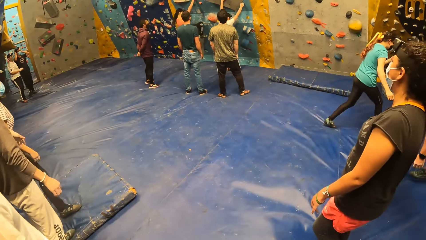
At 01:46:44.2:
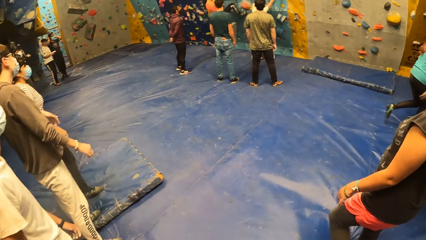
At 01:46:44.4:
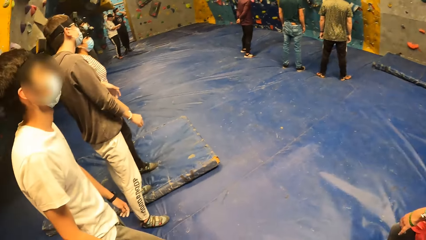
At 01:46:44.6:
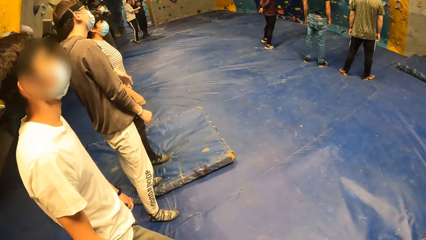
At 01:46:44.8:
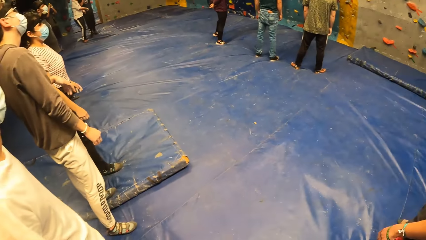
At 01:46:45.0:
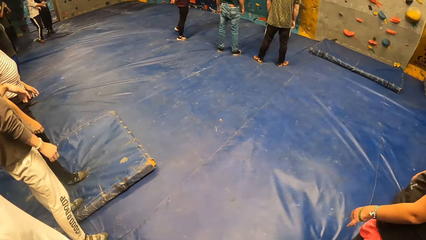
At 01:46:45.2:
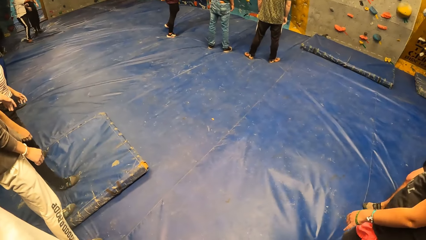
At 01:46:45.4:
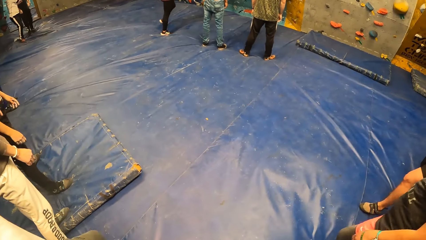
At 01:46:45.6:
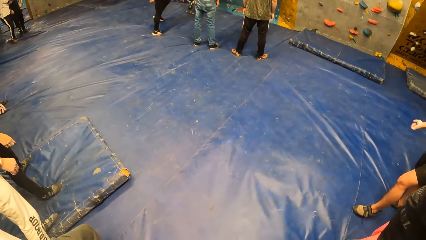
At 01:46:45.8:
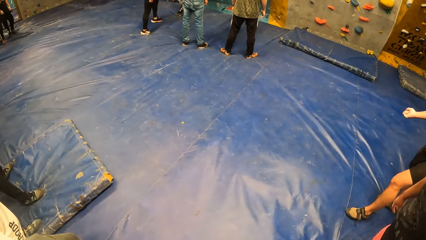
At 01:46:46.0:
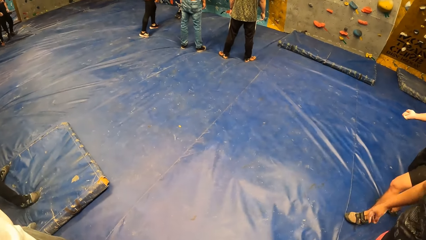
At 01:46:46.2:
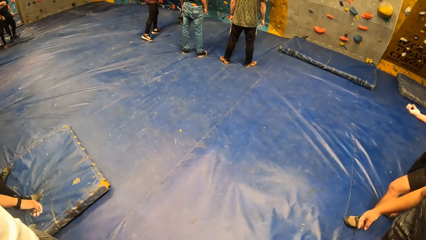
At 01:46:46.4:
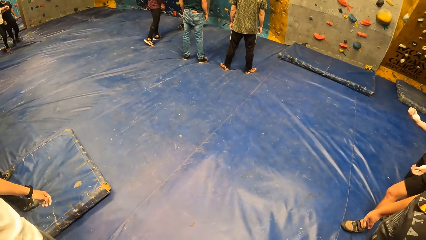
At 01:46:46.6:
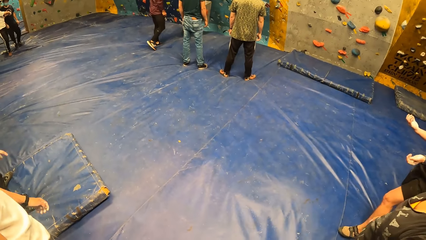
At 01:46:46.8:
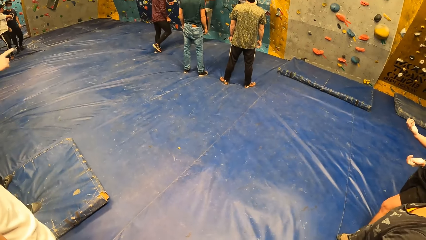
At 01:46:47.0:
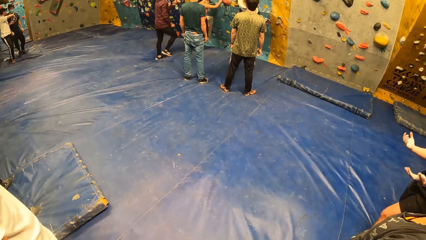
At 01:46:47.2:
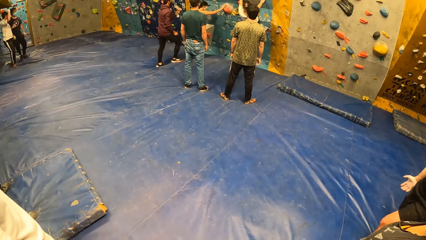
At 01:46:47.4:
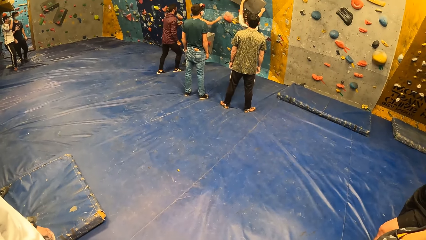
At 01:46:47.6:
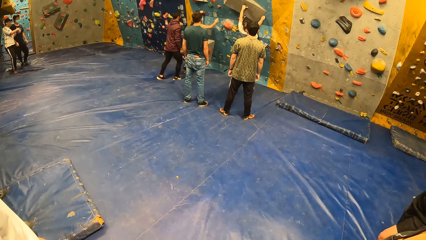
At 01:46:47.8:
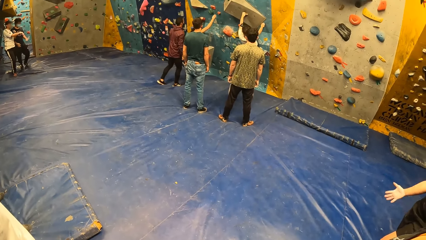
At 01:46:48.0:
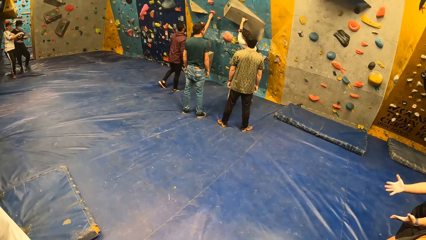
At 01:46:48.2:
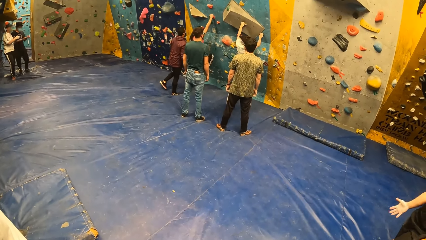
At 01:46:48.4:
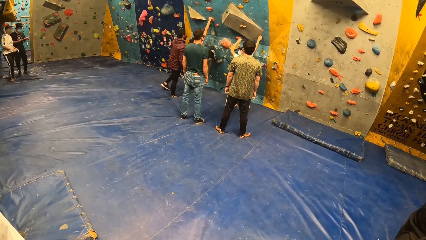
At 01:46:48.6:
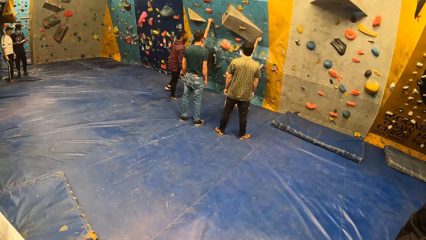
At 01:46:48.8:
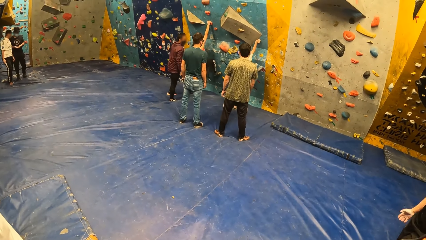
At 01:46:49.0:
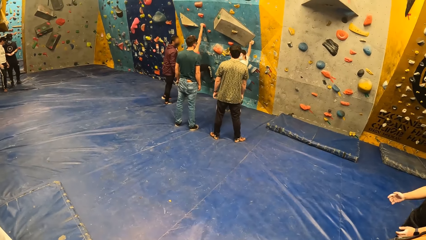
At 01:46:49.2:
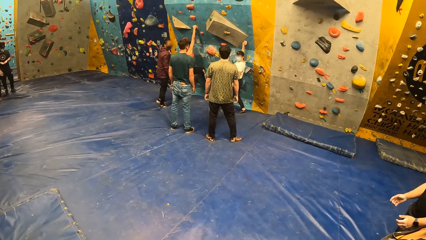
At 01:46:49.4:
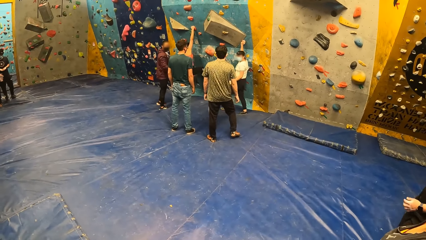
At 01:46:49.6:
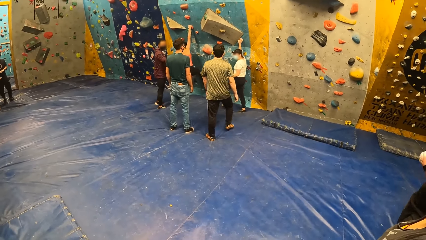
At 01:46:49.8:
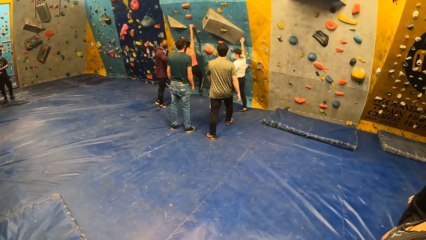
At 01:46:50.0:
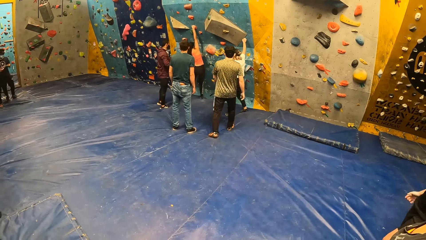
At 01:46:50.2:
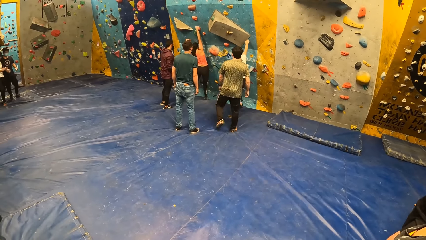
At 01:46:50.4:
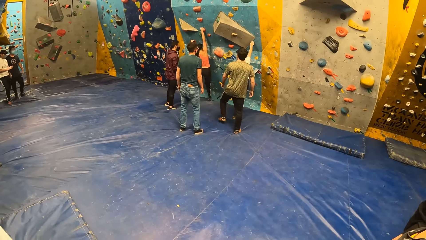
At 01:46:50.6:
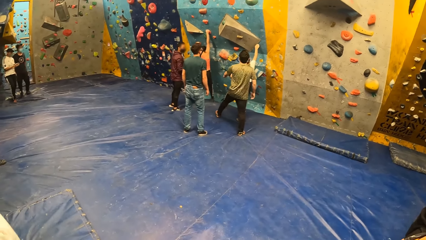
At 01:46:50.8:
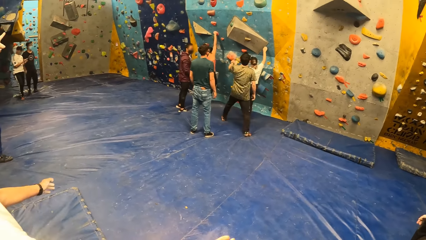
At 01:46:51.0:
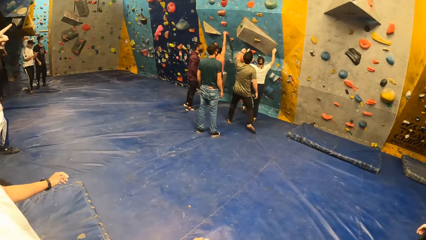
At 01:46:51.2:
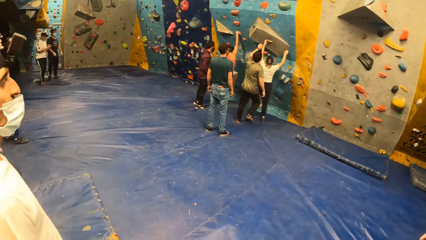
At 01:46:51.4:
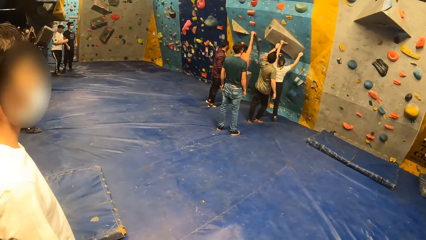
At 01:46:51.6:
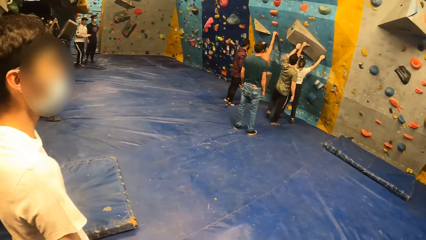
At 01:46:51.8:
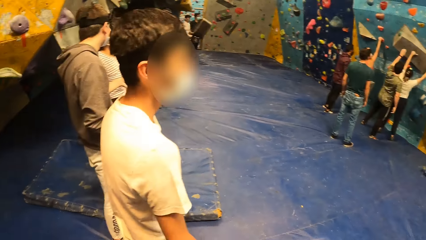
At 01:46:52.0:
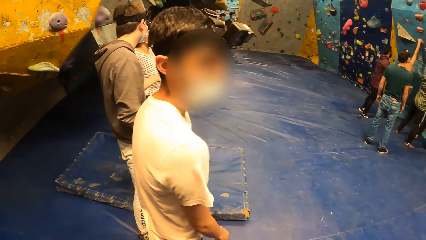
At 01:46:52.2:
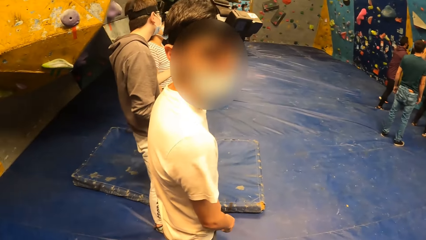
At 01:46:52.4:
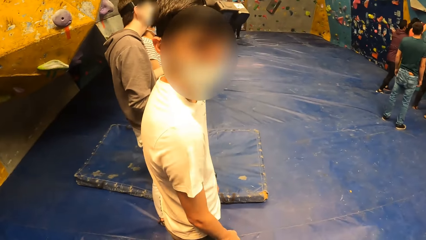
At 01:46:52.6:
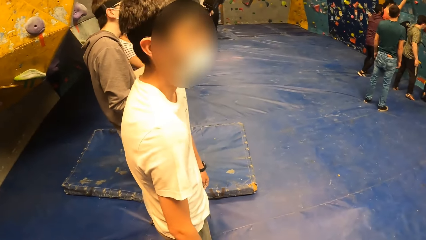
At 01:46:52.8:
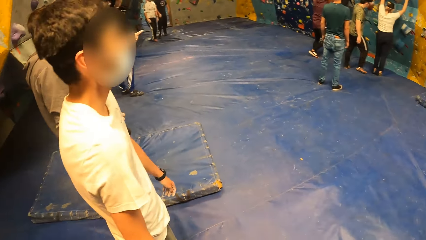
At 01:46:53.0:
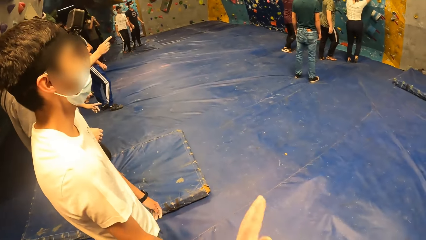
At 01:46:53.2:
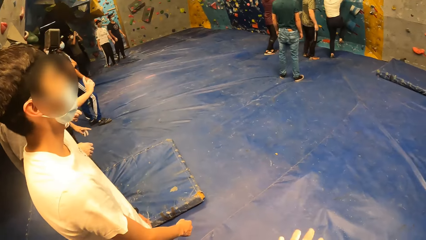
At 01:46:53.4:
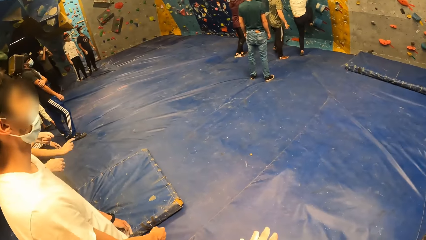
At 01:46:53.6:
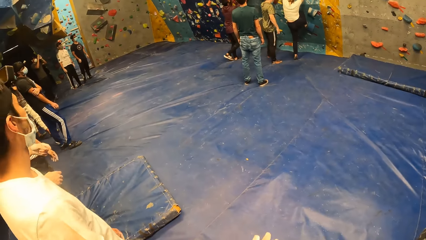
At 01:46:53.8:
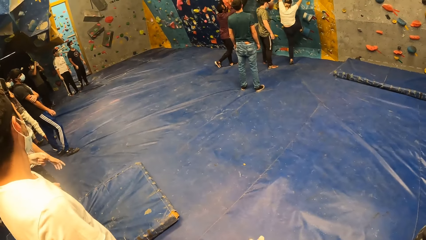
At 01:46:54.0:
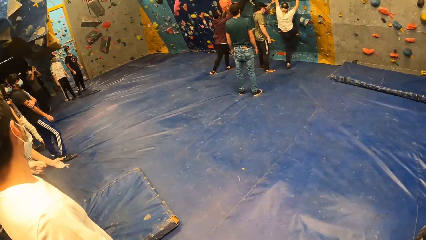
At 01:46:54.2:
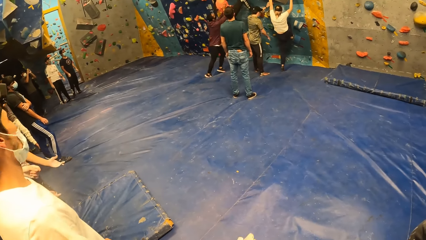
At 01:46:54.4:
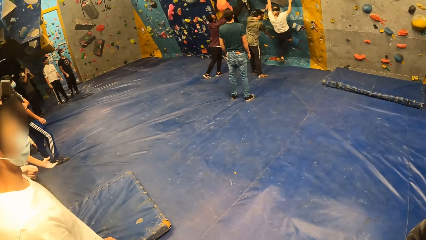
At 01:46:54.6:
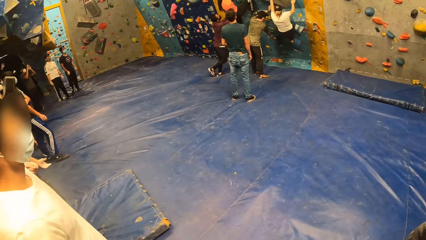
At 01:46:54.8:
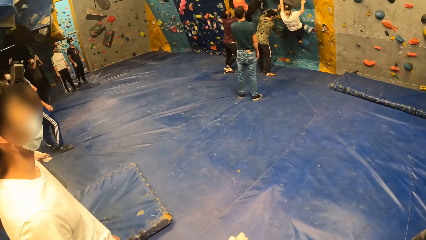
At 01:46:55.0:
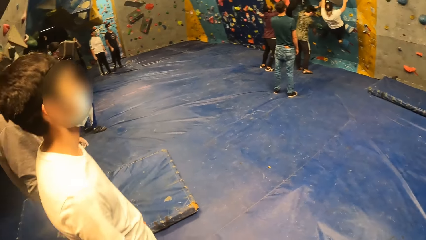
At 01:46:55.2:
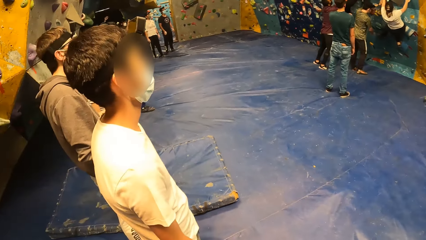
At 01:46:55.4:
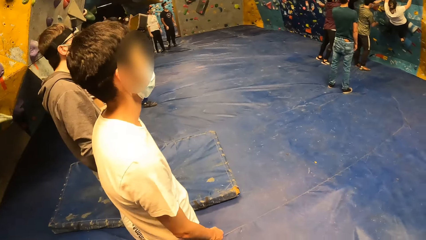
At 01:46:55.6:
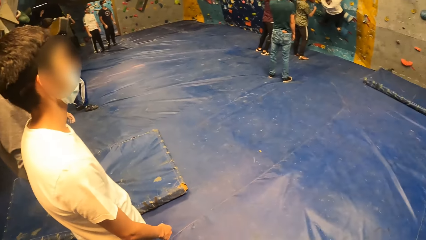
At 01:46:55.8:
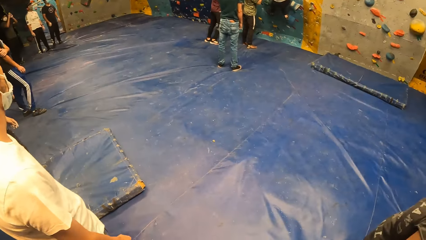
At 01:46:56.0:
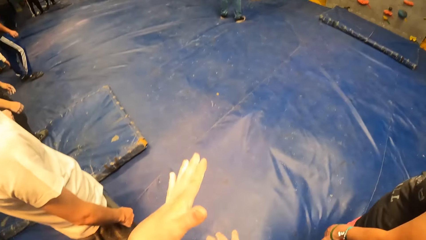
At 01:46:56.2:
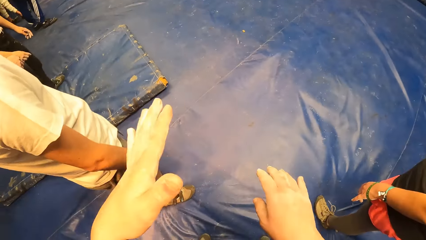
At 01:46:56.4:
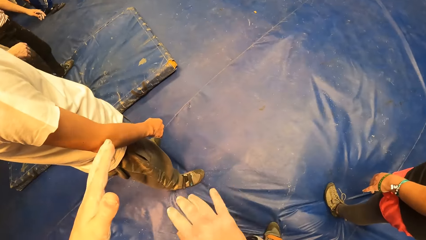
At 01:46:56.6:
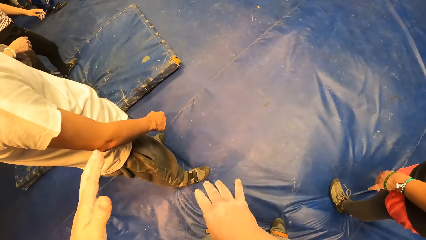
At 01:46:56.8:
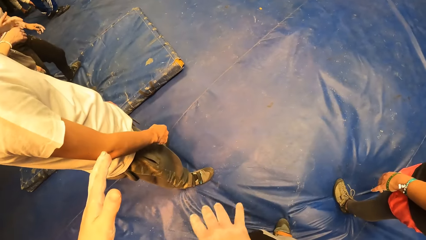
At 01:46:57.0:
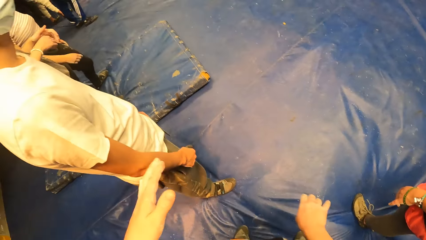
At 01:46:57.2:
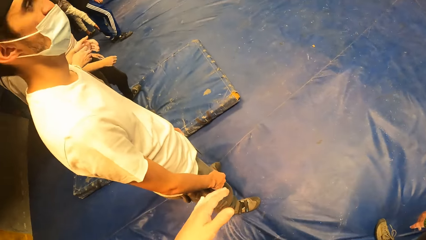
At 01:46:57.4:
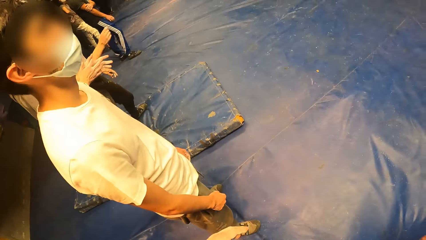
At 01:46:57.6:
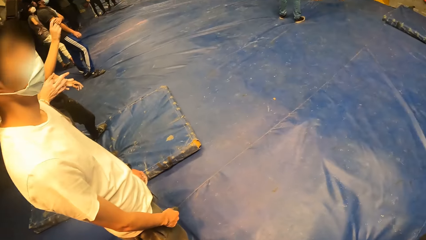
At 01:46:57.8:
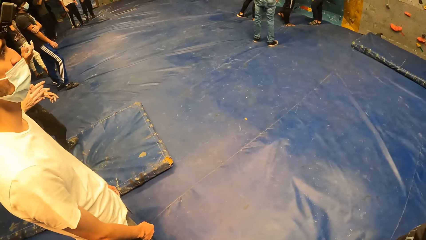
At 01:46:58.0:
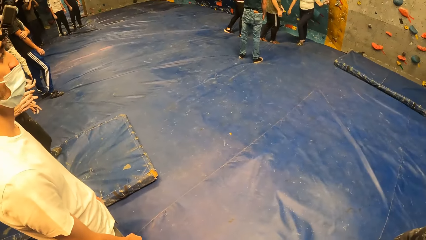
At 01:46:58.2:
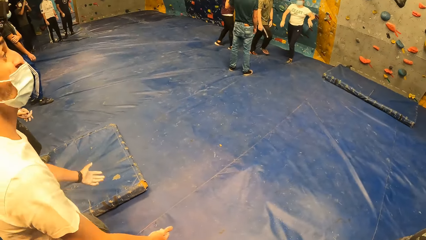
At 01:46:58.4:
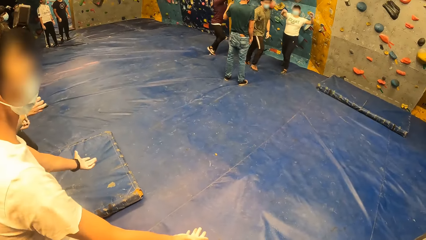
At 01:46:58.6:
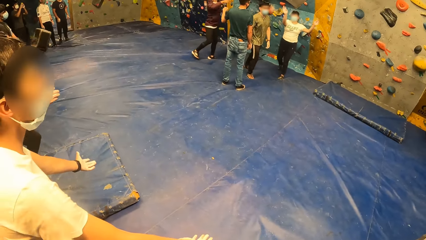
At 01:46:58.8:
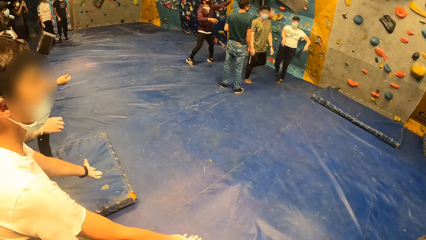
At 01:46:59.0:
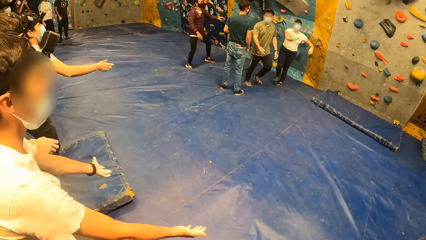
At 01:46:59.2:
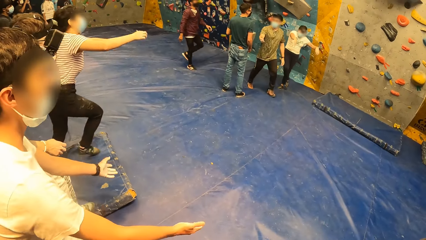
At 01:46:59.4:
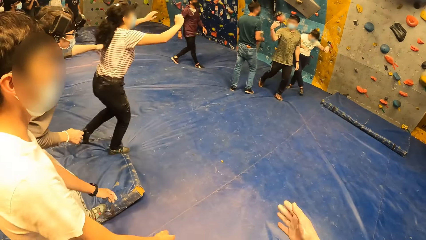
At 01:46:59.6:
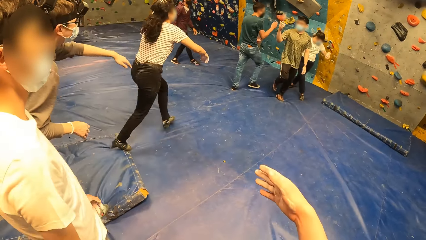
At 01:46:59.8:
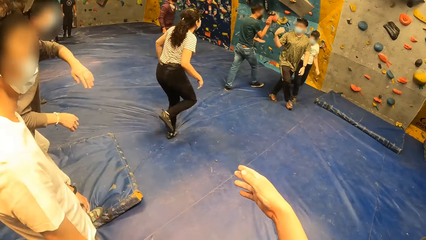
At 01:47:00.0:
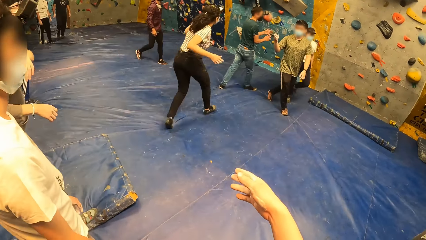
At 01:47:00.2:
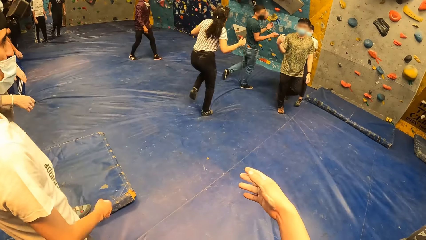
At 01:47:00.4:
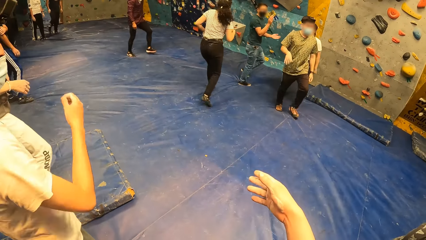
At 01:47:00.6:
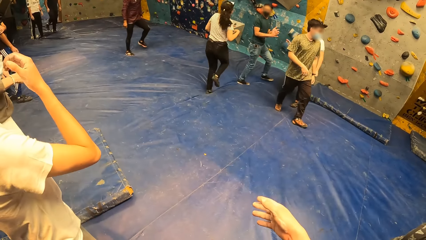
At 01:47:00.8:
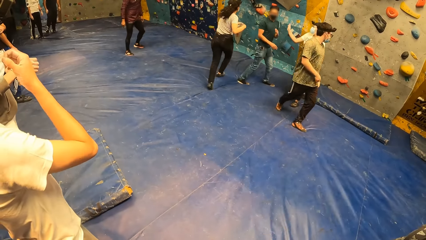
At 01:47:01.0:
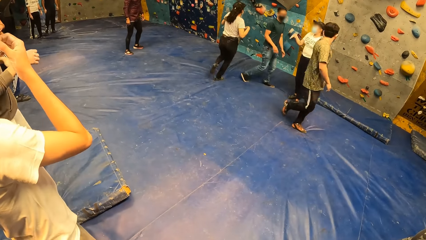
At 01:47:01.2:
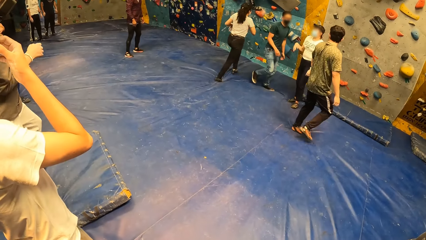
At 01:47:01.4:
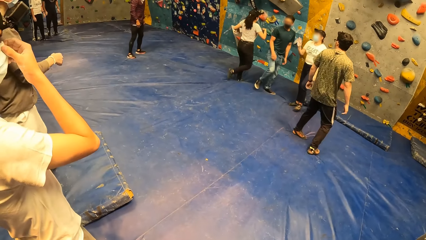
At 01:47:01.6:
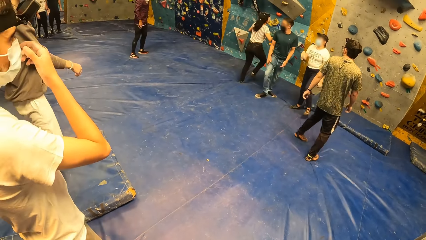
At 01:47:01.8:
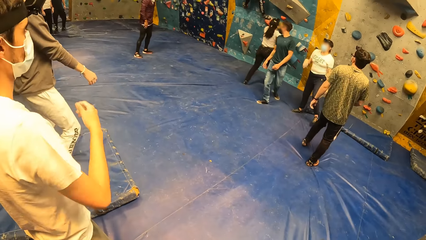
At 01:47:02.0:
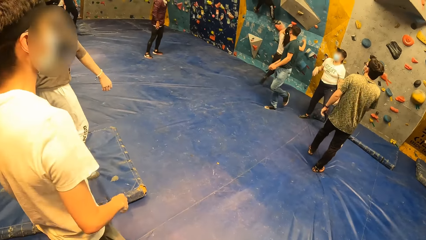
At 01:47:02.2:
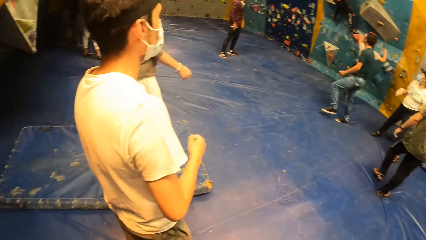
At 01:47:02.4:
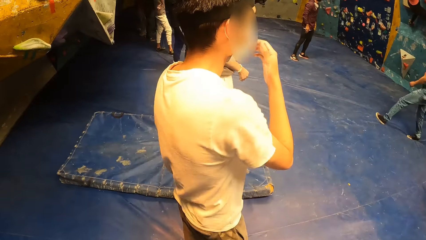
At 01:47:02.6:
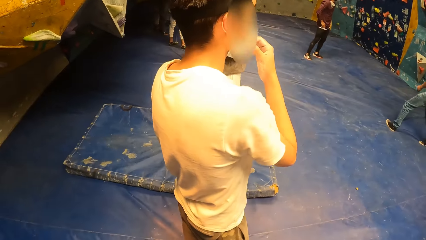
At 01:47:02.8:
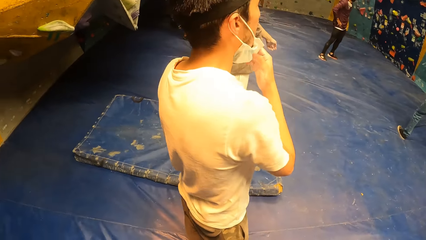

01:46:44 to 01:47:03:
The camera wearer stares at the people's activities. A woman climbs the wall and converses with a man. The camera wearer looks at another man. They converse with a third man. They do gestures with both hands. They stare at the people's activities. Another woman runs around. The camera wearer raises the right hand towards the bouncing castle and lowers the right hand from the bouncing castle.
